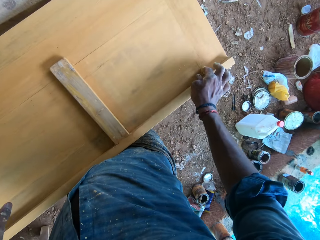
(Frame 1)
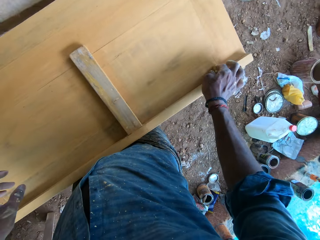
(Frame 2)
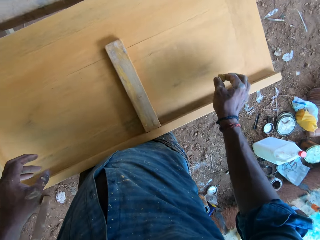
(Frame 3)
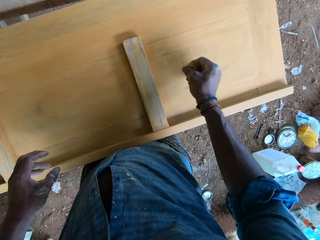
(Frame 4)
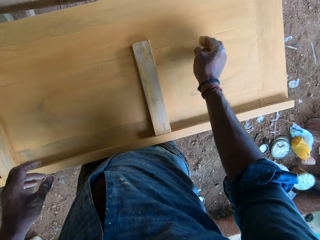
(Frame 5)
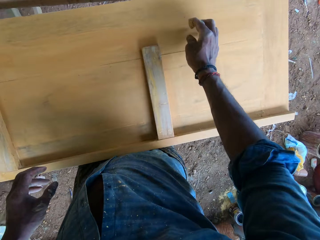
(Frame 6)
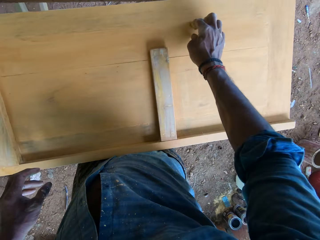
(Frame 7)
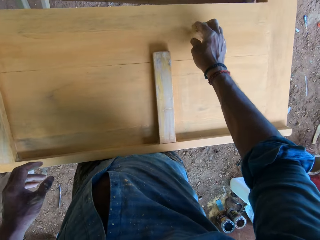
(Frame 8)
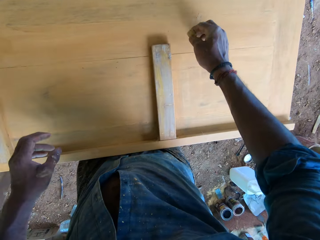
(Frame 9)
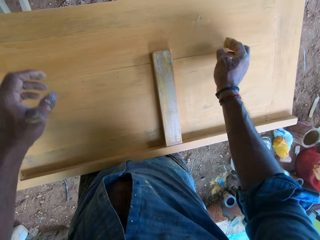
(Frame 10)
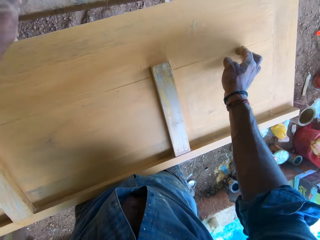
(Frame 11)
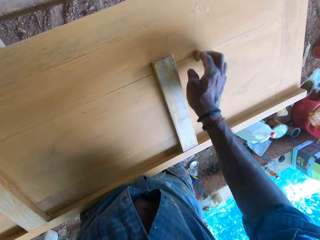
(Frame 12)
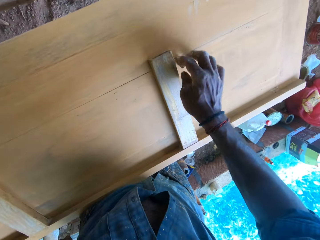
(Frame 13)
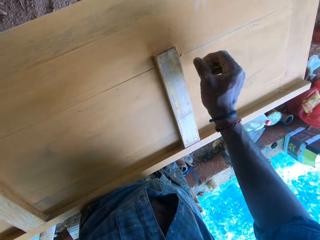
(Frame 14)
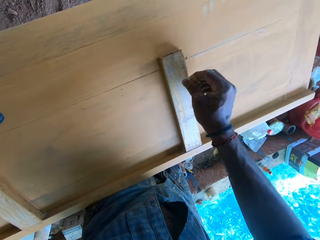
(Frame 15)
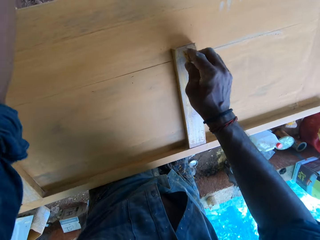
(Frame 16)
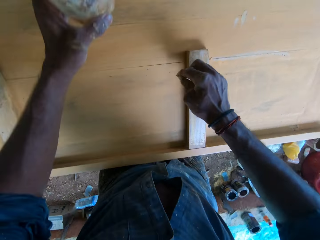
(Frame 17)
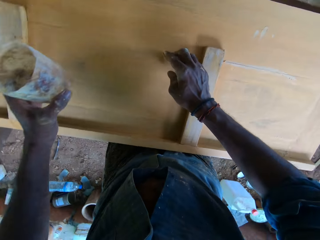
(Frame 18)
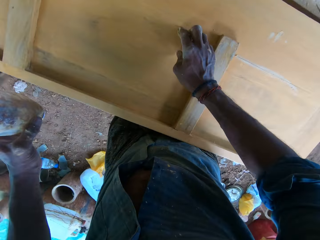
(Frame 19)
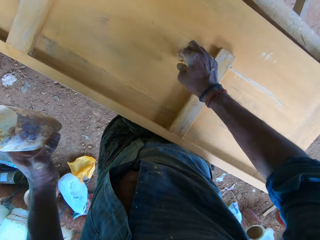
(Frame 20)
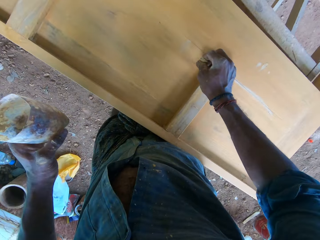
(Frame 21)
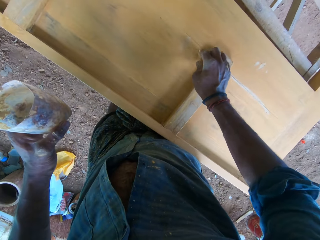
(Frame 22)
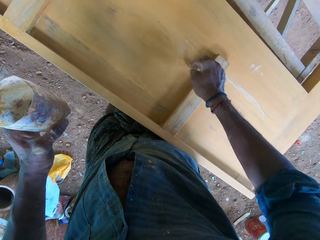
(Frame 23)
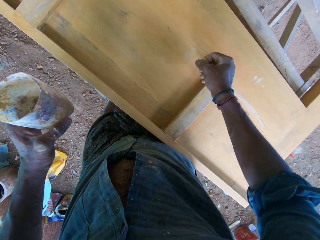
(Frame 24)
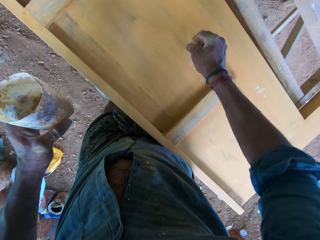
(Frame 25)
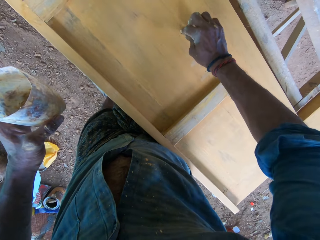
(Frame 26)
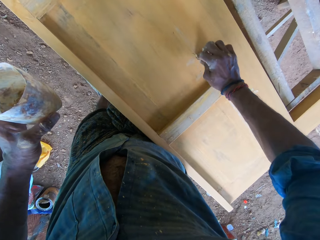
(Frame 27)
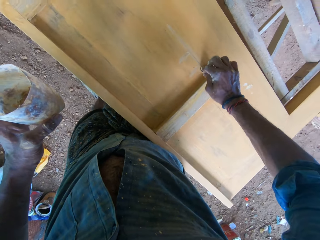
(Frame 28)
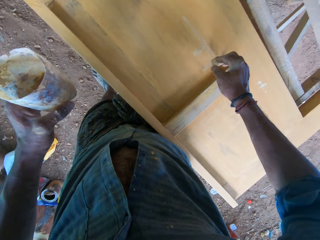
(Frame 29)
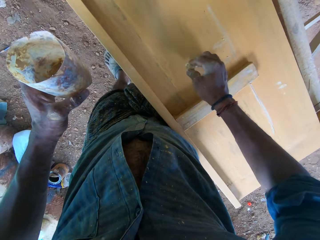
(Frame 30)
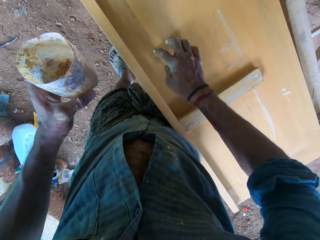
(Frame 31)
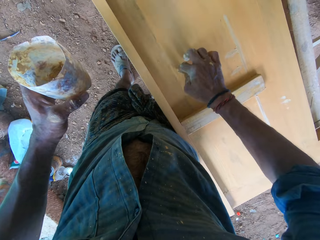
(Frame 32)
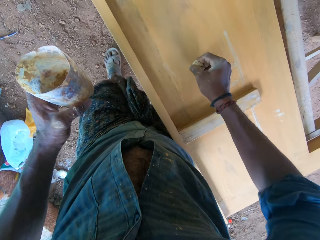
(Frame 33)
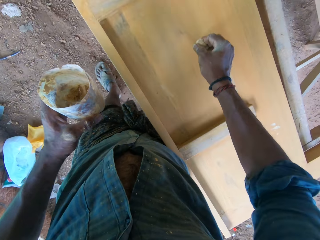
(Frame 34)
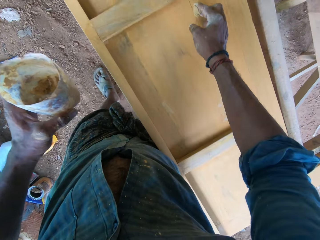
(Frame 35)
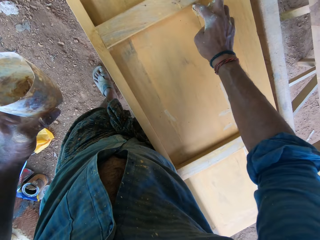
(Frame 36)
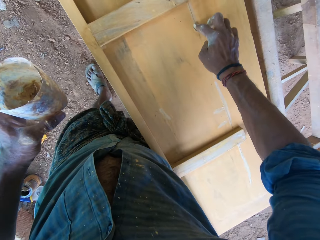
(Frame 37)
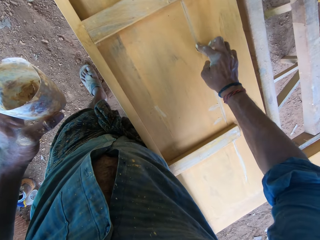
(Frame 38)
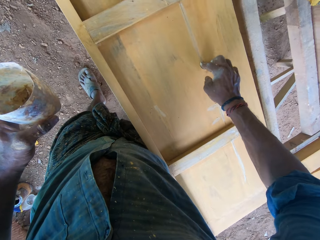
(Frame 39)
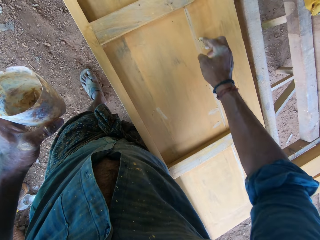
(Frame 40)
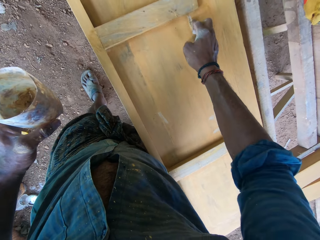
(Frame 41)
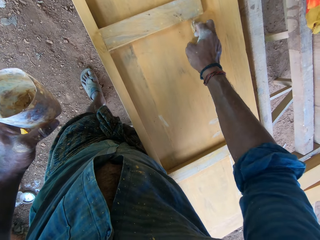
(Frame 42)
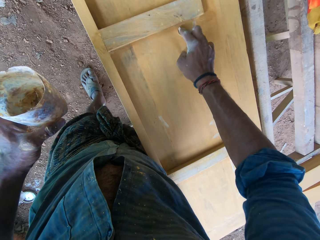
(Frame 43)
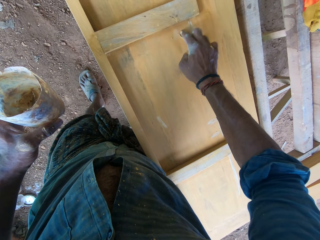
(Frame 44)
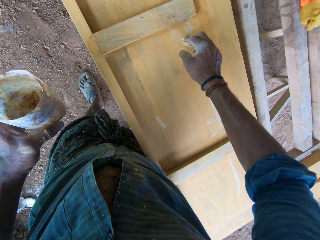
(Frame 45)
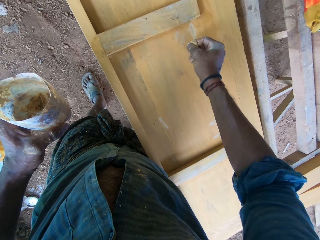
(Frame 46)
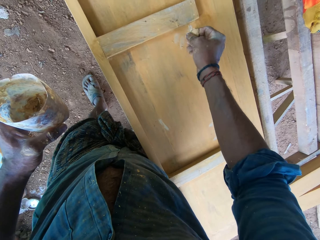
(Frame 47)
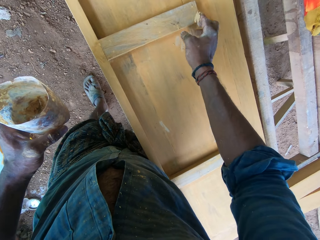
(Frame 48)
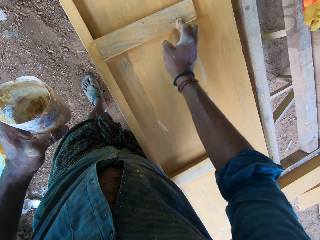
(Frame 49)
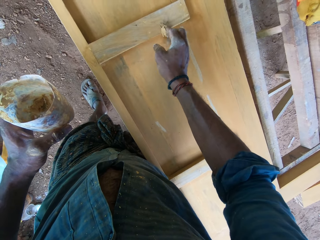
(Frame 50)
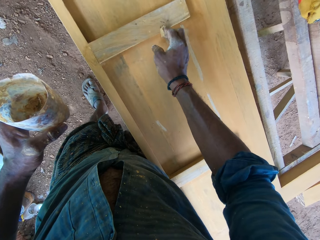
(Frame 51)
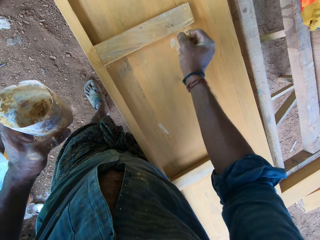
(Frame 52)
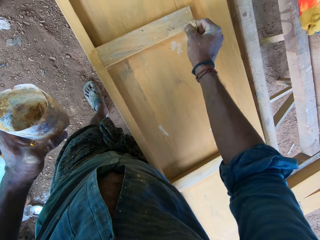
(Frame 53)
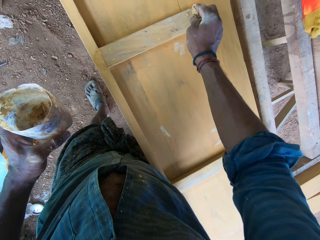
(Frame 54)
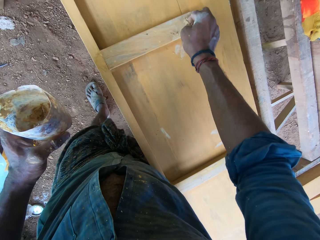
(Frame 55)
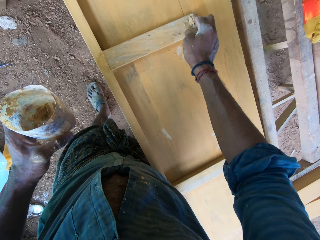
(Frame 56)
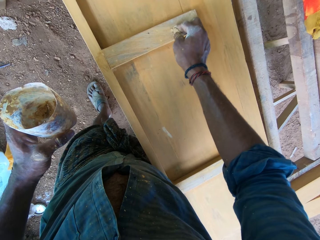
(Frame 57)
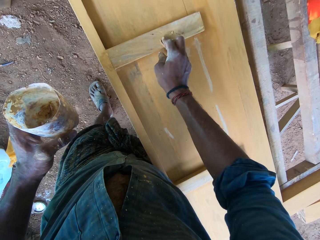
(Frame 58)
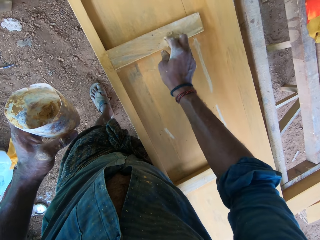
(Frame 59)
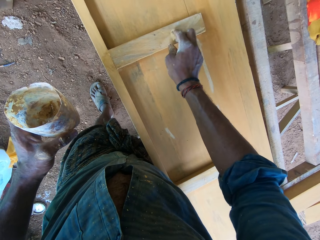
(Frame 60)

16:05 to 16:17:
The camera wearer fills the wood on the table stand with the wood filler in his right hand. He carries the plastic from the table stand with his left hand.

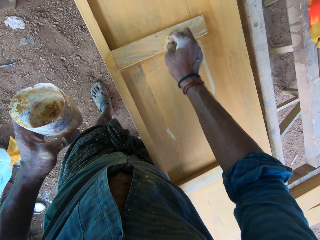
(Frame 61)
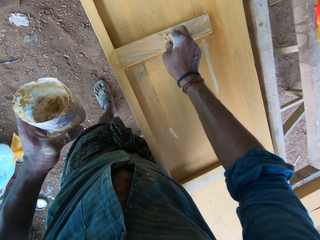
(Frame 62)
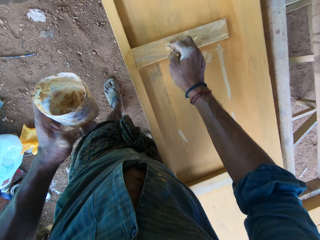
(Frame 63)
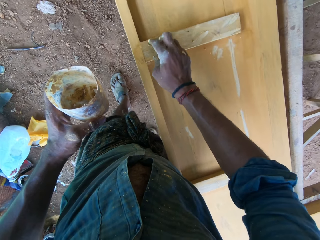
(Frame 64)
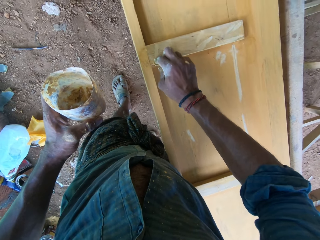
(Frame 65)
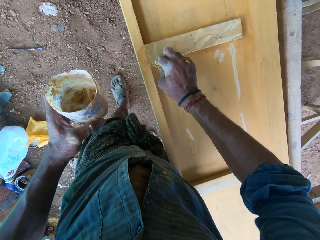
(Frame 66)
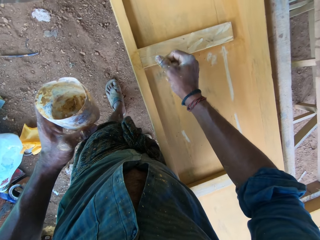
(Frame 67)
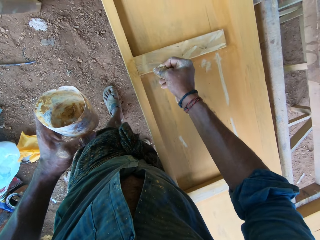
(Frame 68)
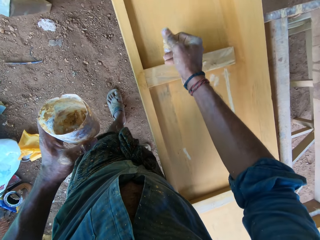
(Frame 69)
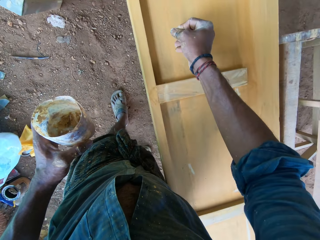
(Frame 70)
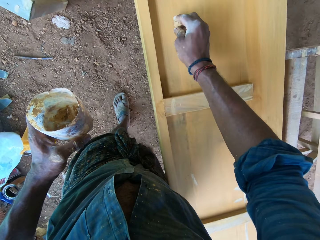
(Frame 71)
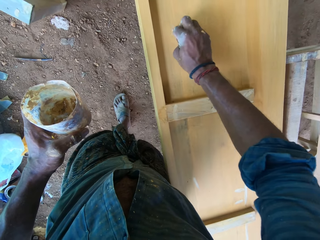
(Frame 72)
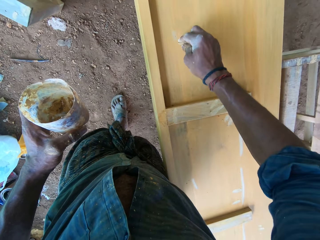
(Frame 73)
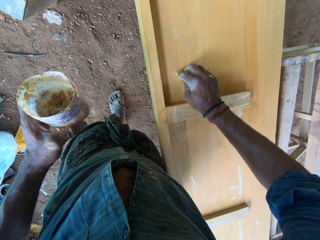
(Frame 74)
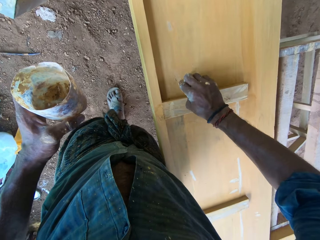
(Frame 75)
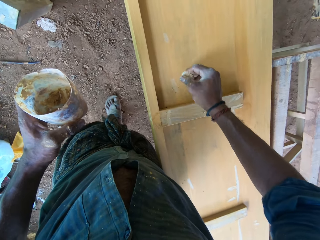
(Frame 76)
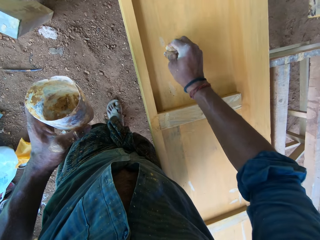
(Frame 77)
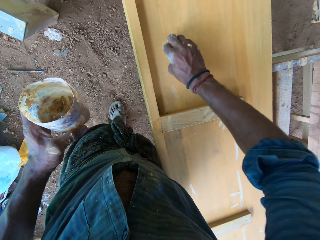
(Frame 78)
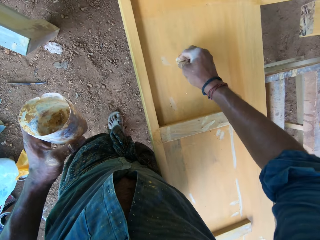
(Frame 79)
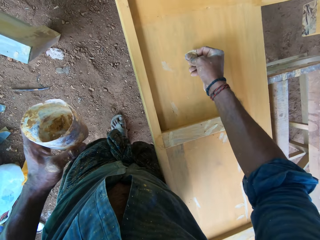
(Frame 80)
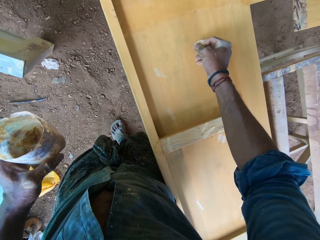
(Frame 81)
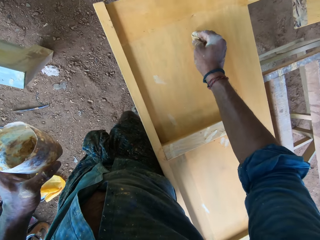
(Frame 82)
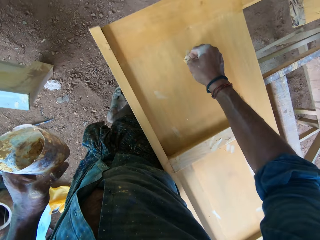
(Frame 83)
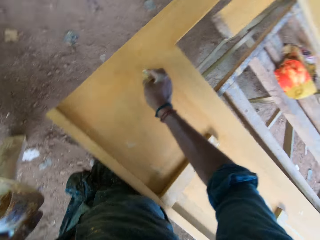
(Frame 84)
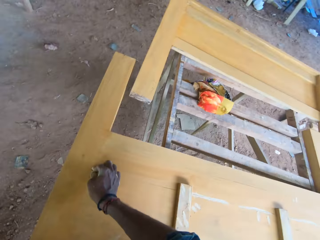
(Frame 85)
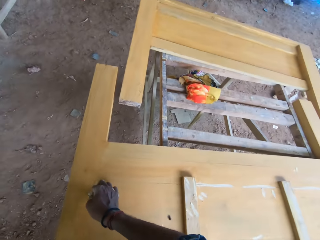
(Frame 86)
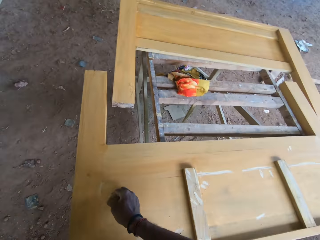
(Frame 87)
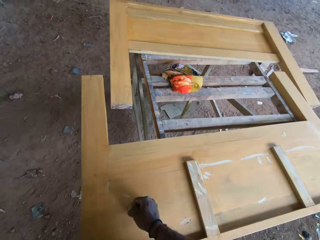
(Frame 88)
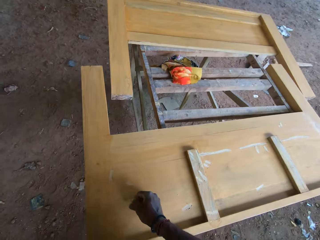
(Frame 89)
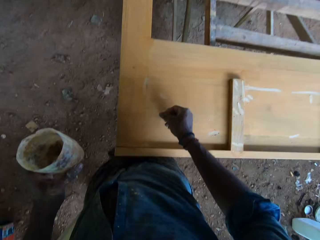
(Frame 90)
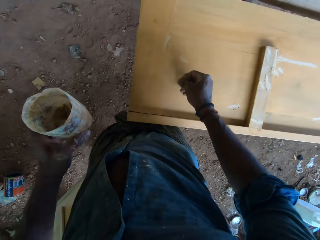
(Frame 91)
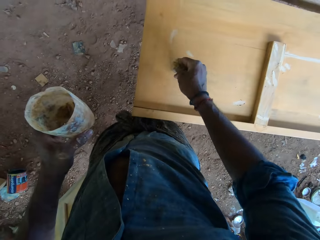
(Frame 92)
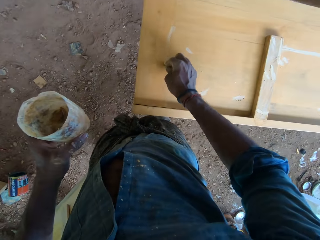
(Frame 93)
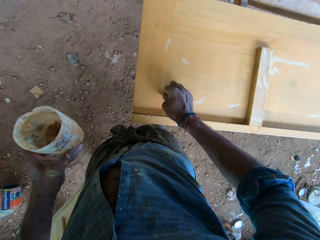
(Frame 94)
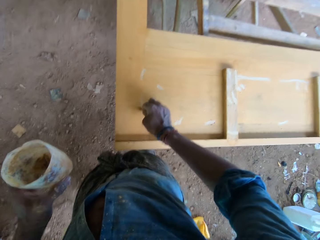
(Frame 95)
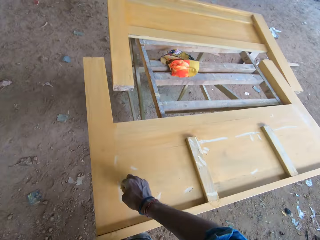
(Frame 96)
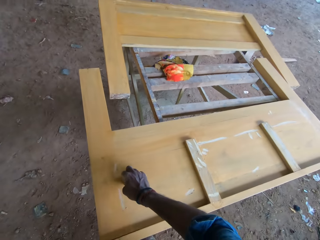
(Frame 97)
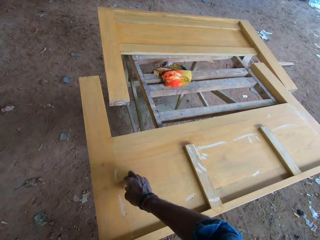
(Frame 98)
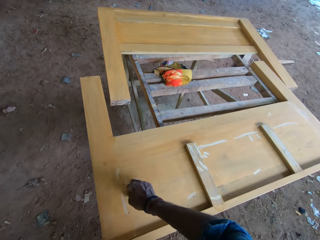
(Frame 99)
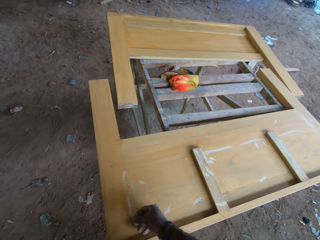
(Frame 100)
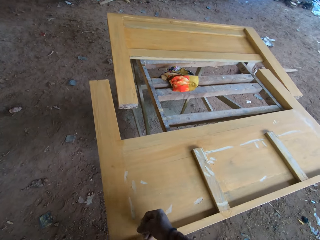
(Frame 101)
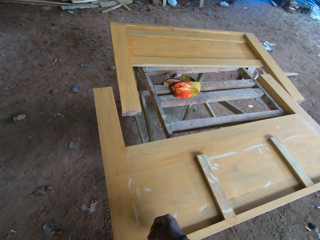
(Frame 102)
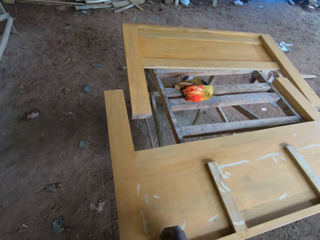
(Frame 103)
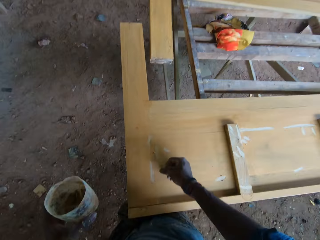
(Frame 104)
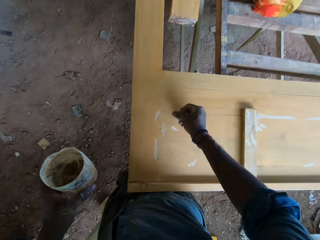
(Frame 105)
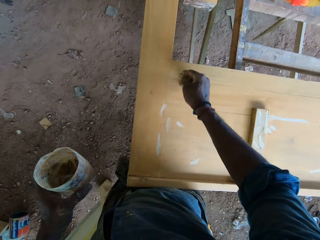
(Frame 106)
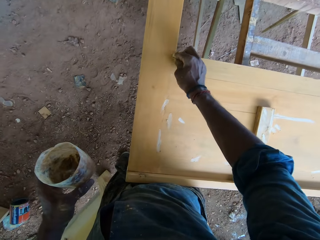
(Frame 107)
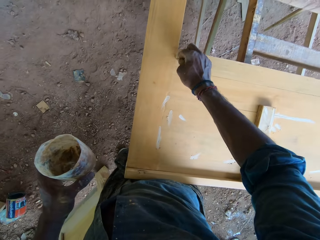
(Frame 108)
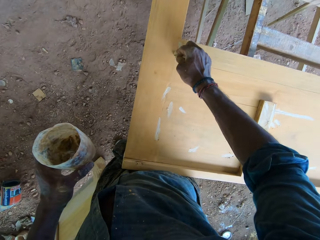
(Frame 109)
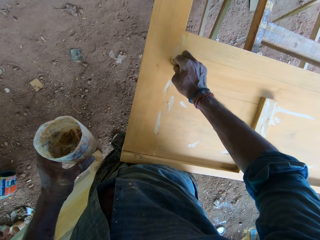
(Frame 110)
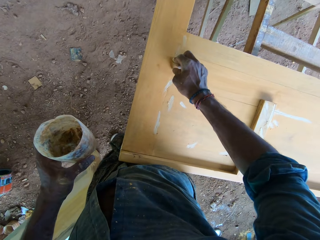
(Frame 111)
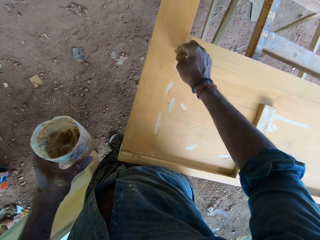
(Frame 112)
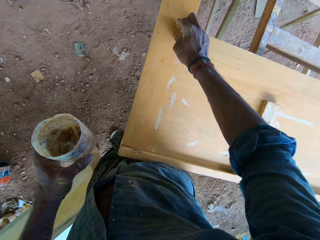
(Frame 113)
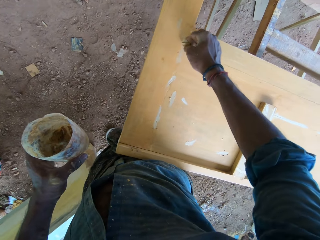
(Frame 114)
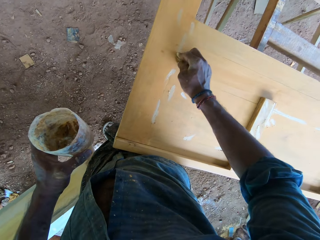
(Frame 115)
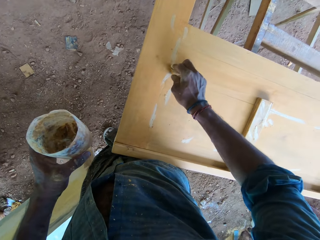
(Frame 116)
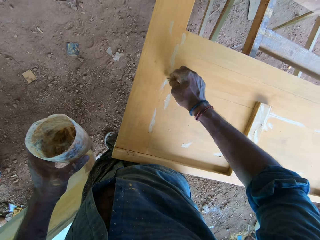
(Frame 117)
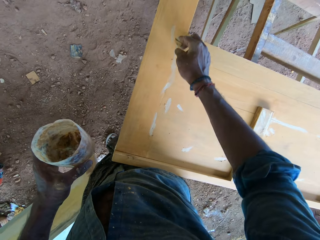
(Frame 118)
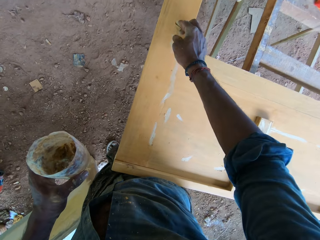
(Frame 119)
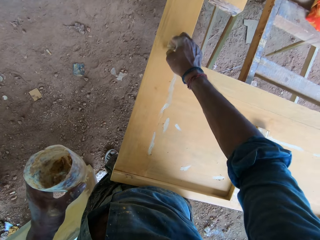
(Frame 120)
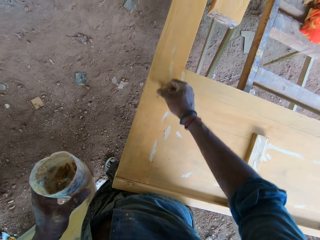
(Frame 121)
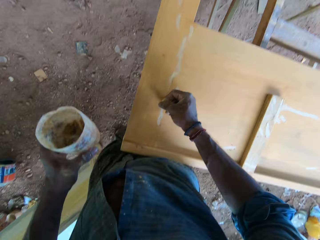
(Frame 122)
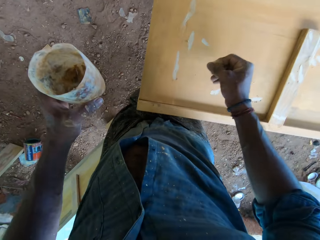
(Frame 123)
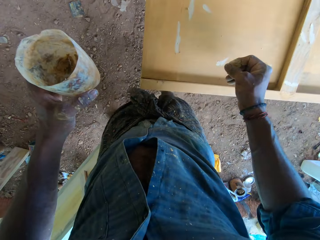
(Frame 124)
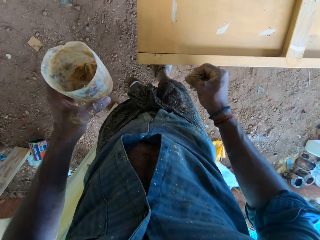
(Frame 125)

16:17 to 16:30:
The camera wearer looks at the furniture. They apply filler by hand. They look at the furniture.
